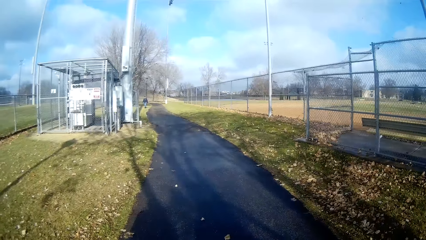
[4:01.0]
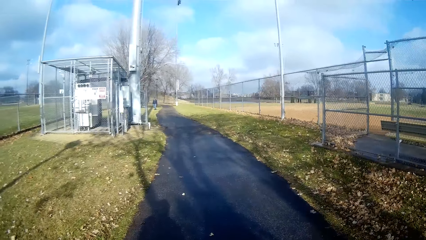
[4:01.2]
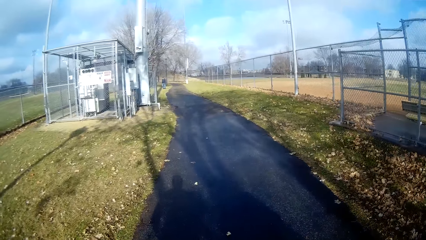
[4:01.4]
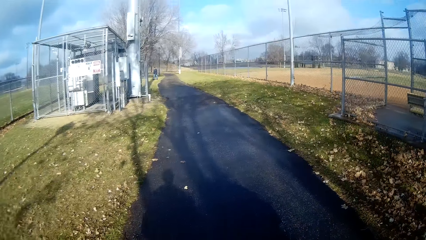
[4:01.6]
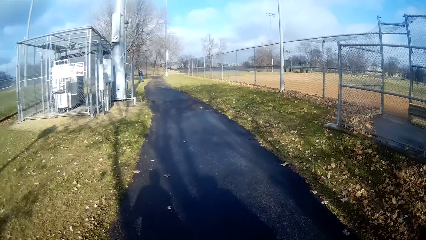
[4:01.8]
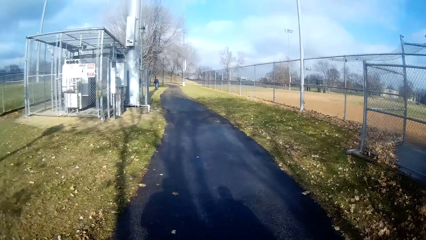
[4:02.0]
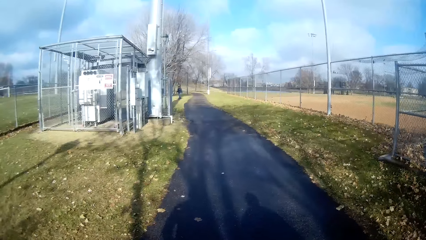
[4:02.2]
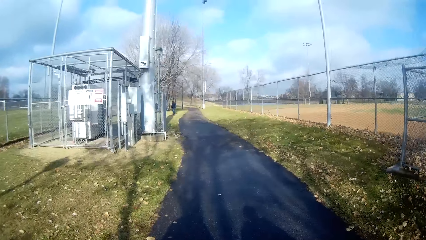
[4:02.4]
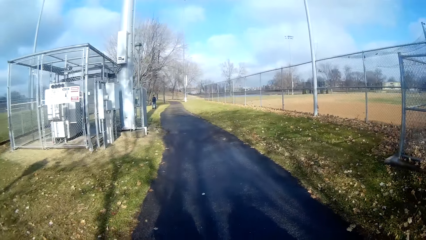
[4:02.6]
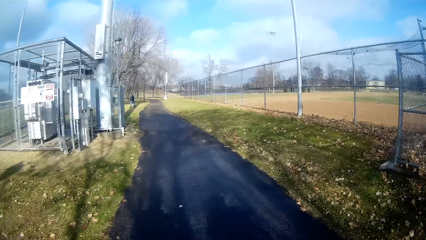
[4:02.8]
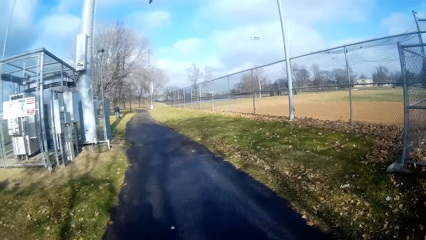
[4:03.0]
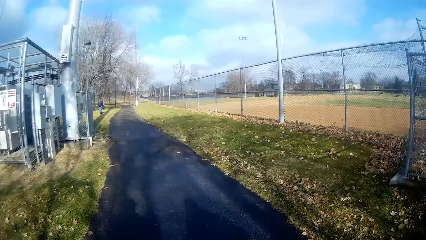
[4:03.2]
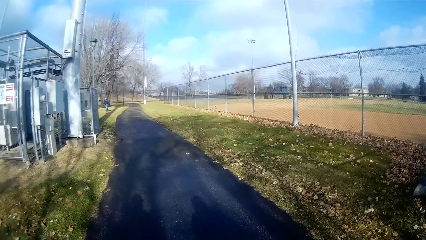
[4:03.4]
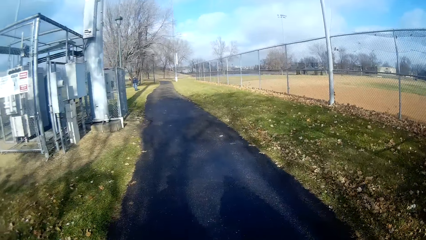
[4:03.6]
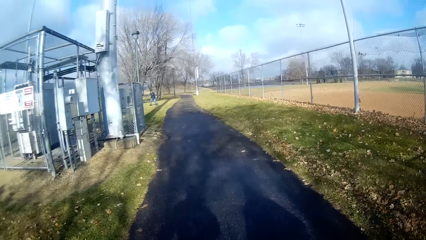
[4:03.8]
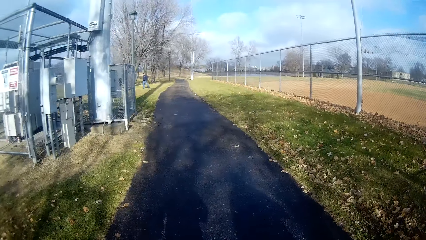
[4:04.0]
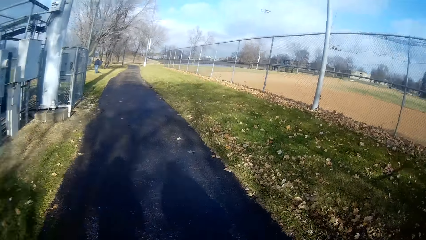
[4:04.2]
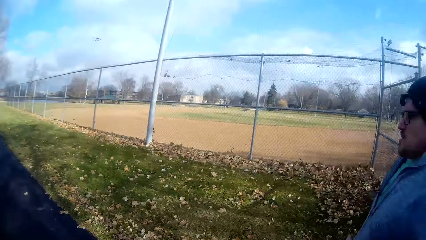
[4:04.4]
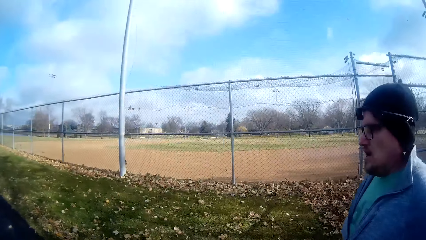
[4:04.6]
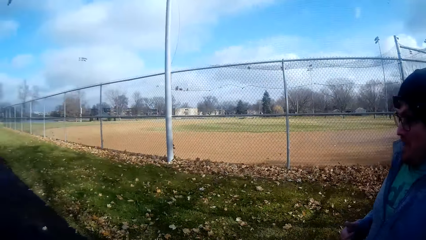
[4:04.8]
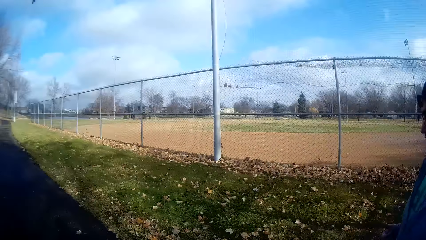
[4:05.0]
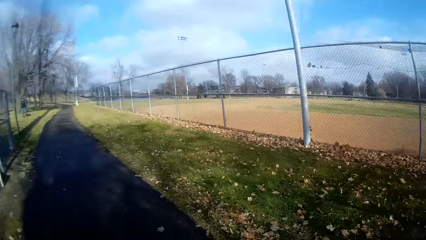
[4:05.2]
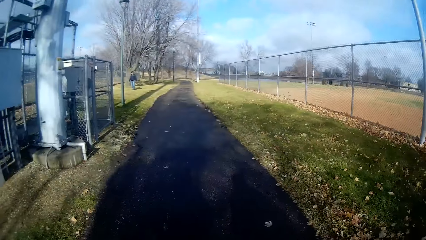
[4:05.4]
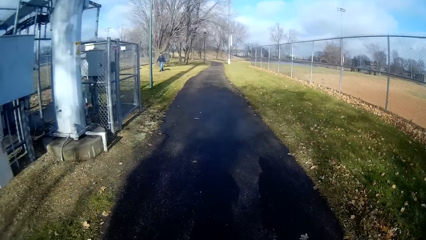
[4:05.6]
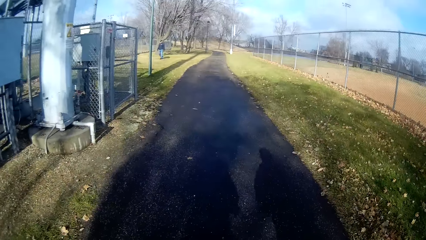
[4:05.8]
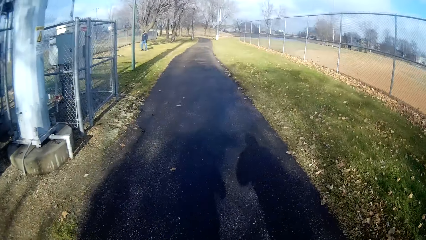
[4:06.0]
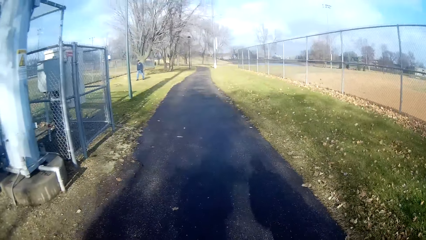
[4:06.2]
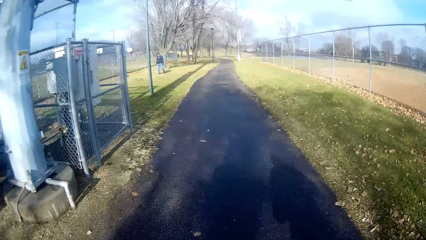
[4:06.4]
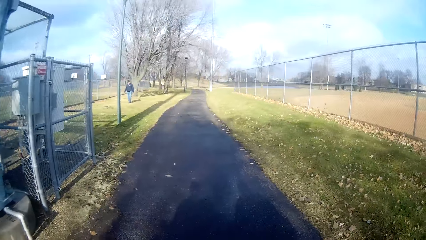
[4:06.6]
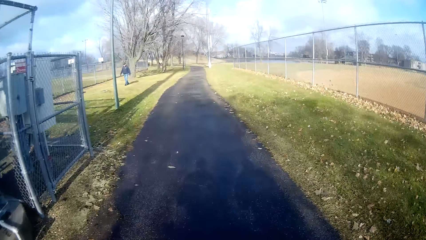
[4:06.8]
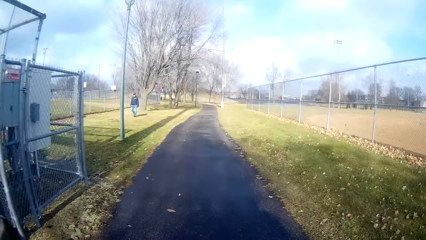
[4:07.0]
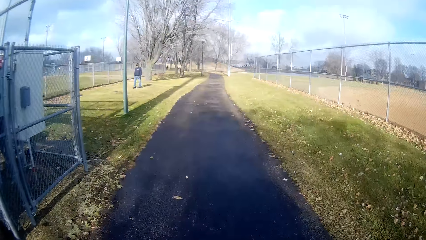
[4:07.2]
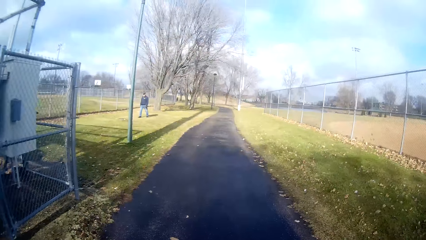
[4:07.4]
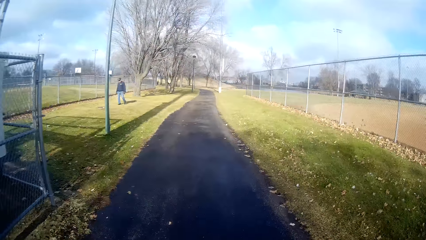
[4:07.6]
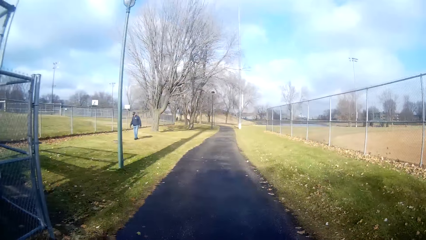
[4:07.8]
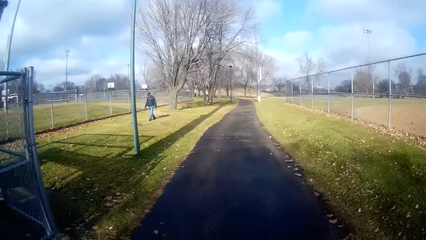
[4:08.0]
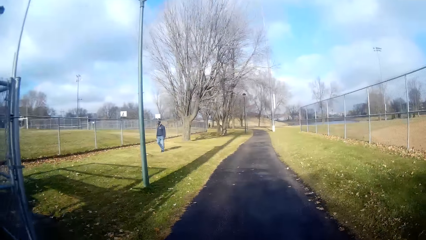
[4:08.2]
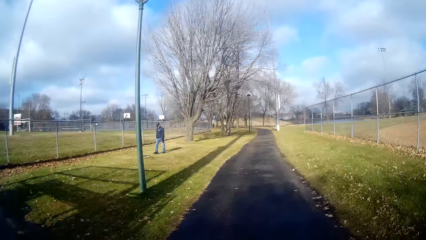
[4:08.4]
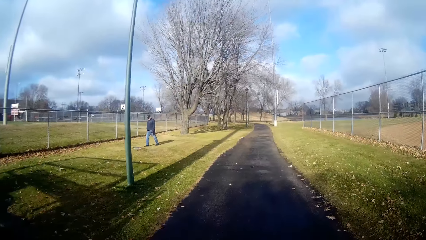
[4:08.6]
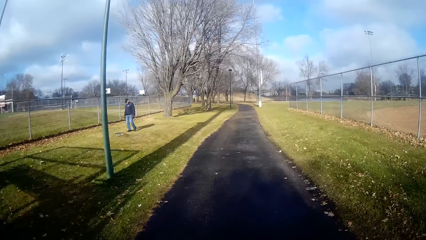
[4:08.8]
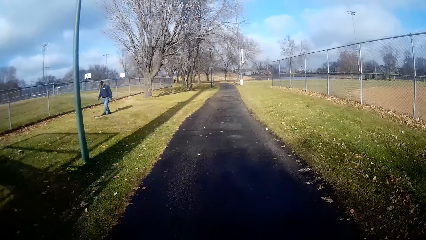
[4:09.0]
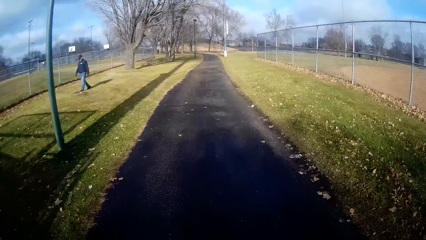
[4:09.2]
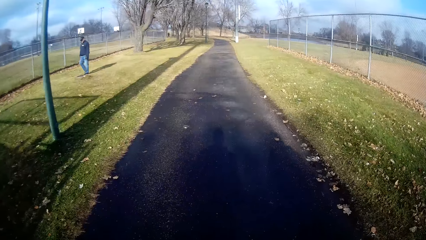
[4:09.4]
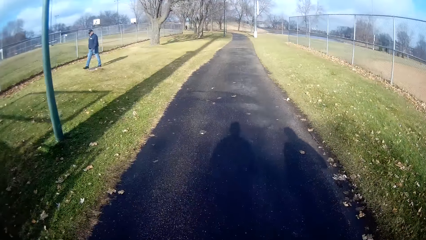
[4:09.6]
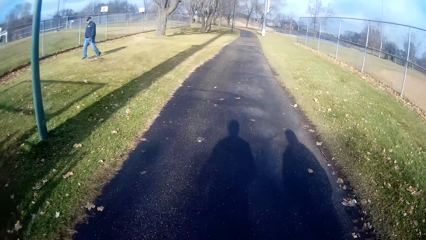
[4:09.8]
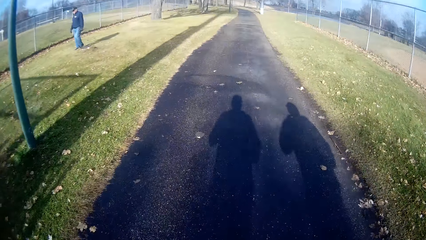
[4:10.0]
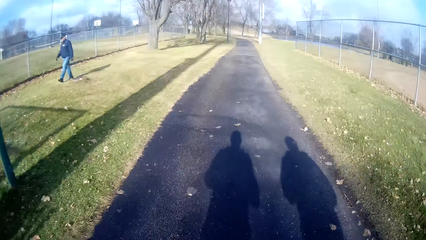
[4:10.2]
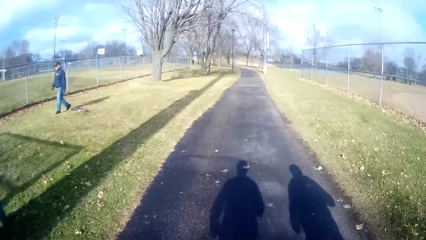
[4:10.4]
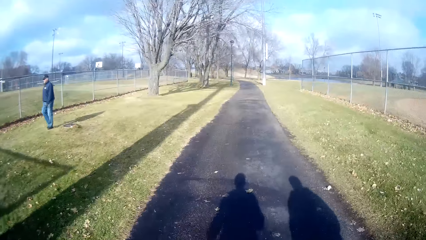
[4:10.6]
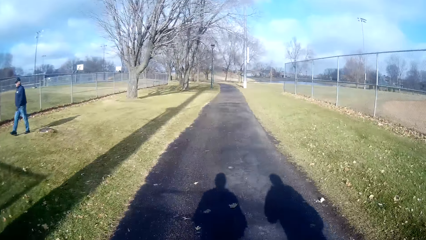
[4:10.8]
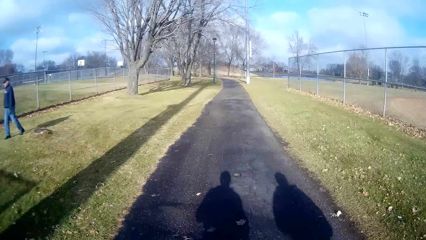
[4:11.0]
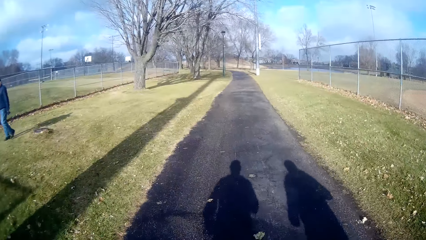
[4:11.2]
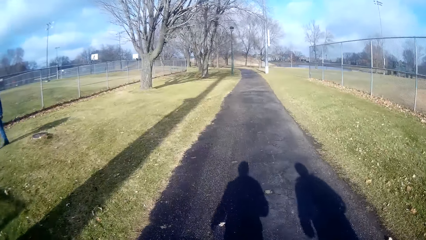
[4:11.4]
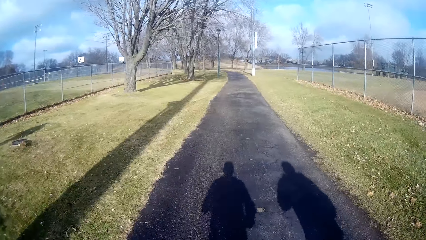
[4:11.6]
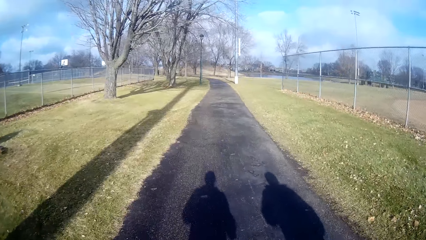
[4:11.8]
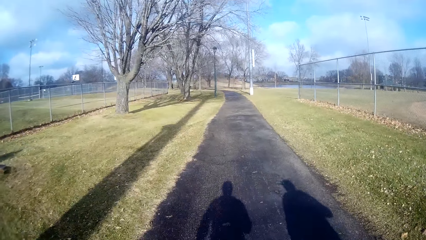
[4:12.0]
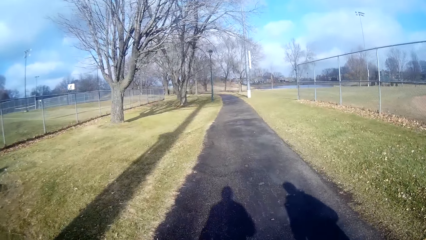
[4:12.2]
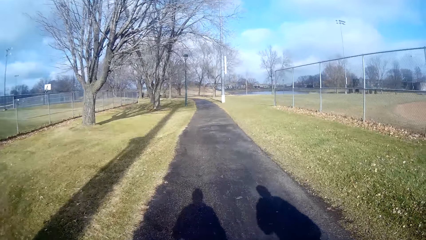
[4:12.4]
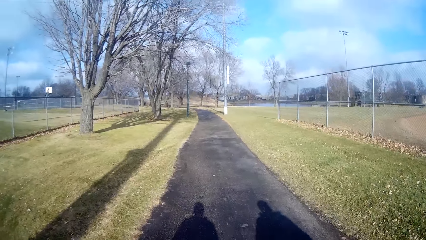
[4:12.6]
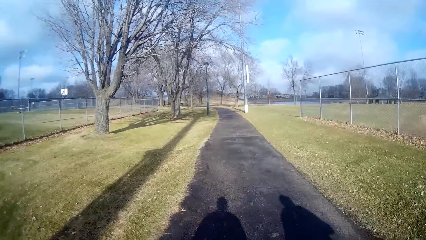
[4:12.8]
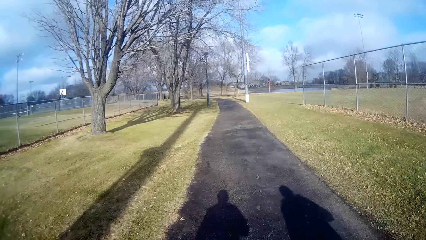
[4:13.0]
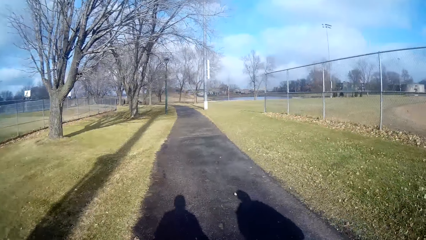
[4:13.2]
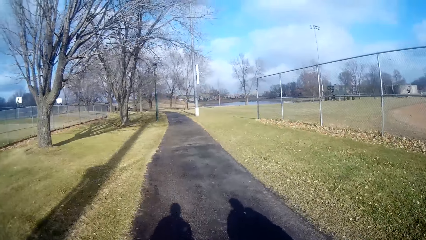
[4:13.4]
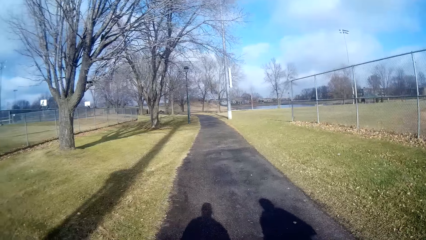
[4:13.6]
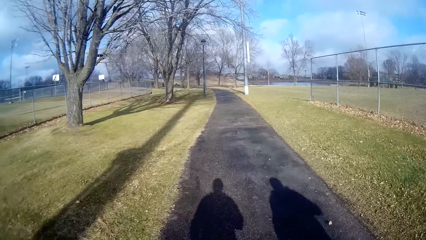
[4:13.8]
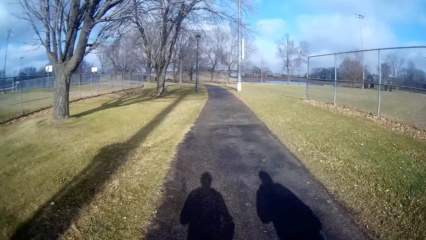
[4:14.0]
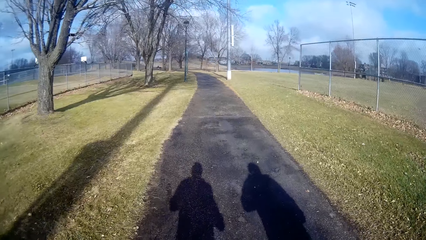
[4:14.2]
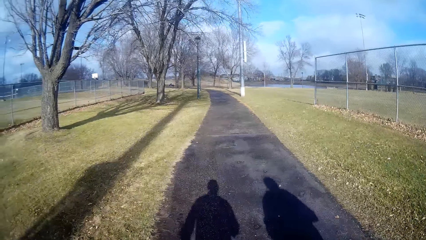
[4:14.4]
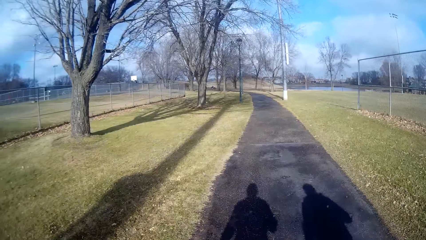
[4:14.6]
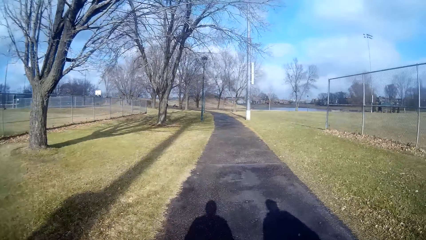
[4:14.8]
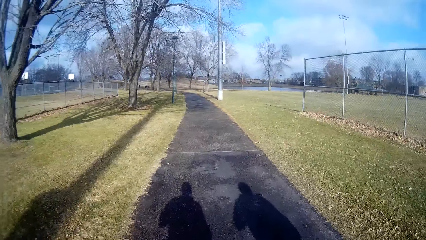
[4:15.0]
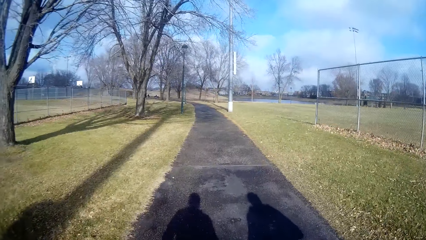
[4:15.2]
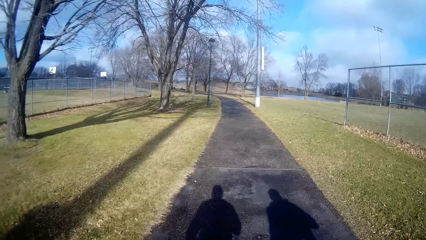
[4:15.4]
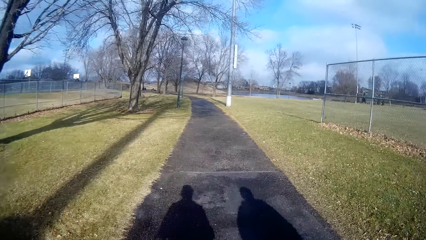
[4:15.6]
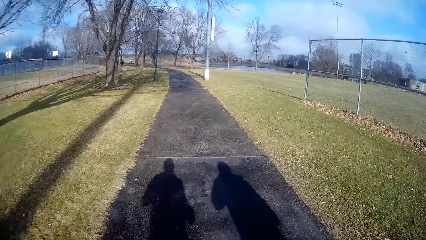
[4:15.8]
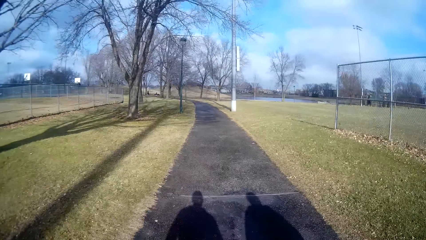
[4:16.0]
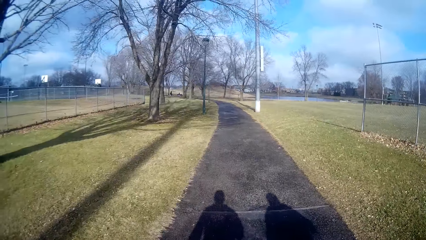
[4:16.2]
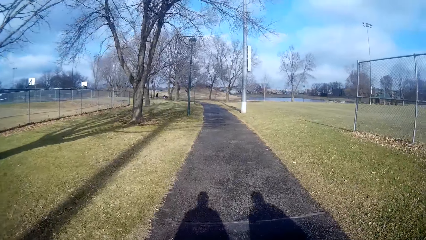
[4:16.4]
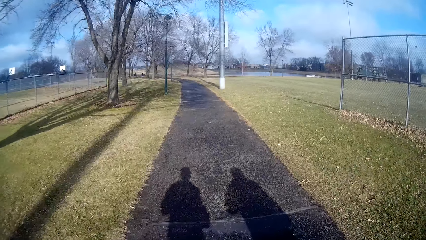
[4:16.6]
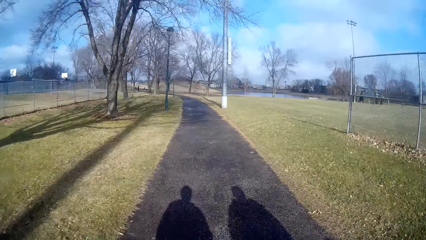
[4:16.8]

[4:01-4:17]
A person jogs around. The camera wearer jogs around. Another person walks around. The camera wearer jogs around. They converse with the first person on their way.
